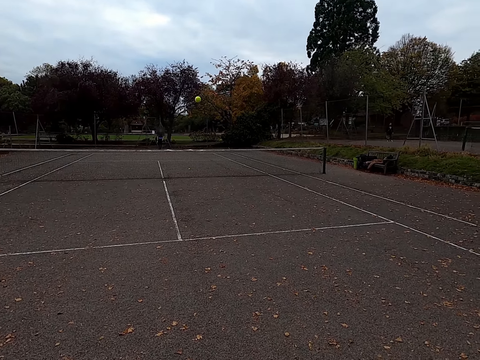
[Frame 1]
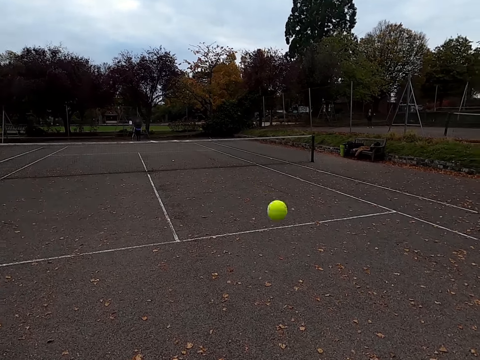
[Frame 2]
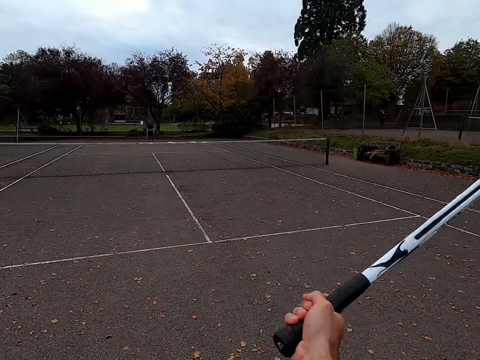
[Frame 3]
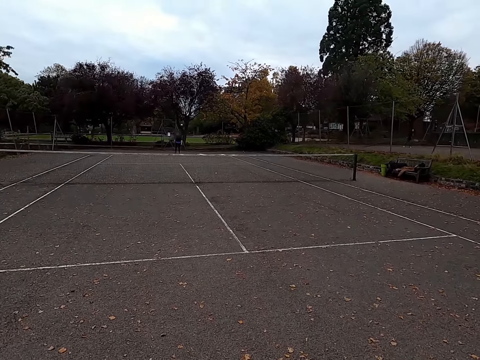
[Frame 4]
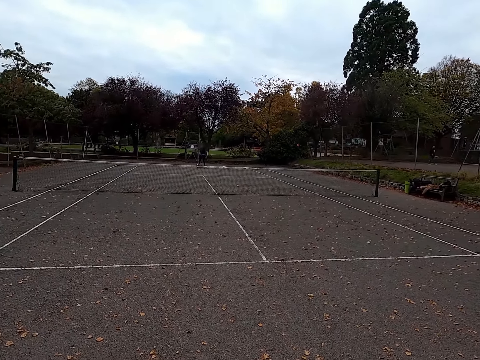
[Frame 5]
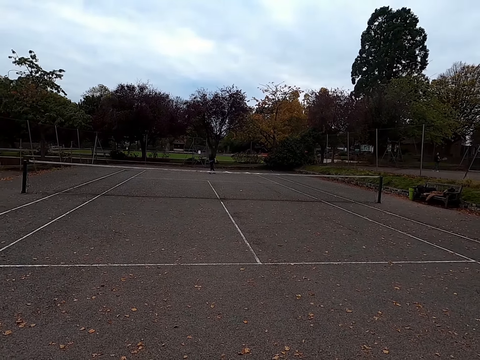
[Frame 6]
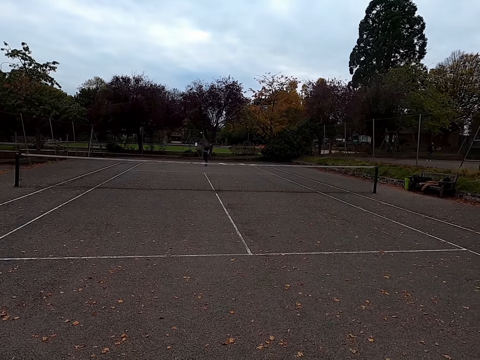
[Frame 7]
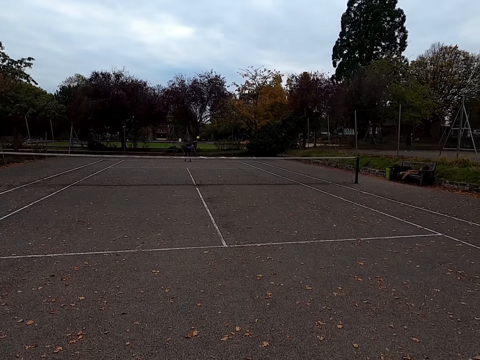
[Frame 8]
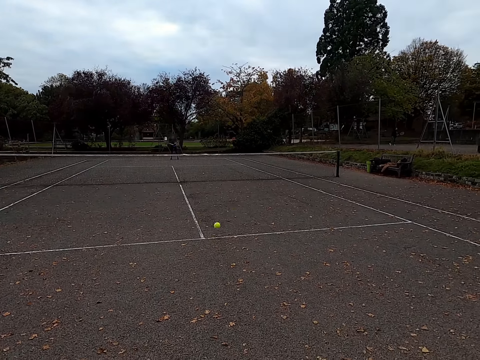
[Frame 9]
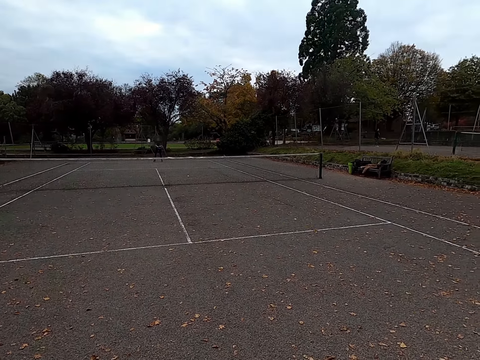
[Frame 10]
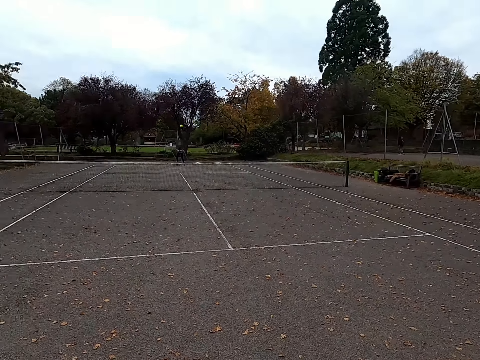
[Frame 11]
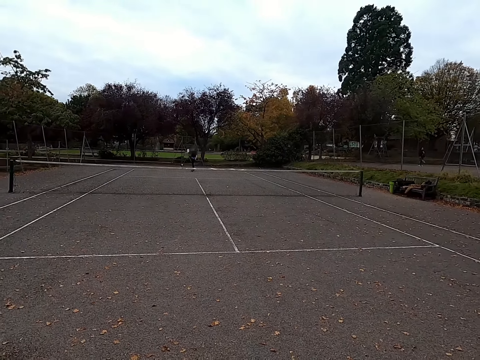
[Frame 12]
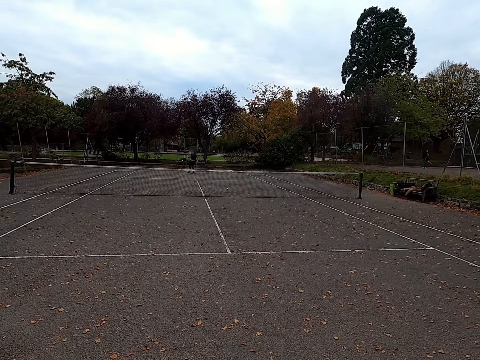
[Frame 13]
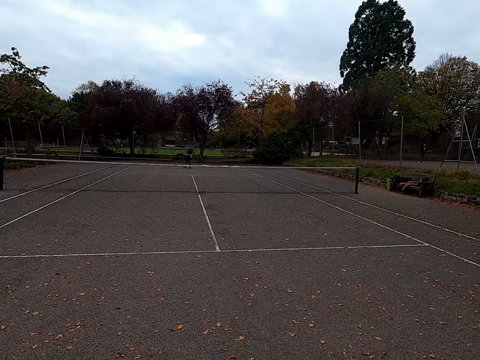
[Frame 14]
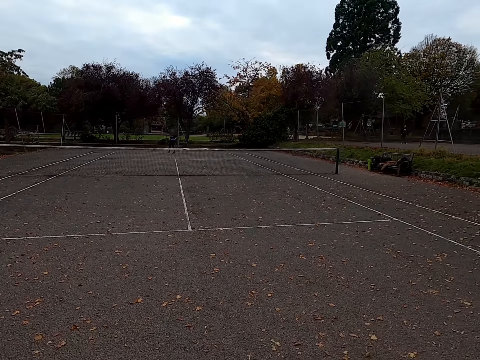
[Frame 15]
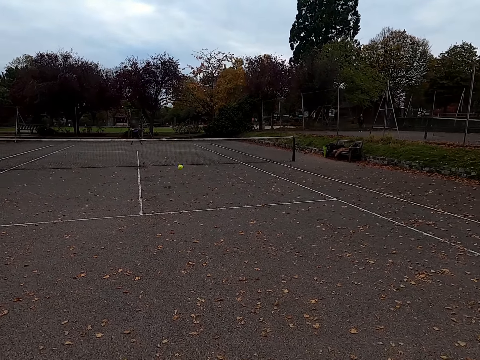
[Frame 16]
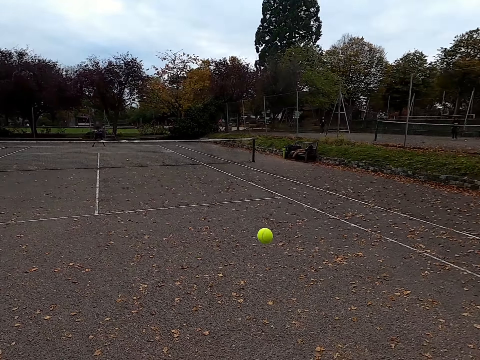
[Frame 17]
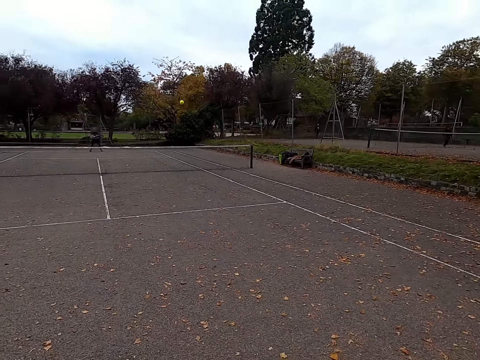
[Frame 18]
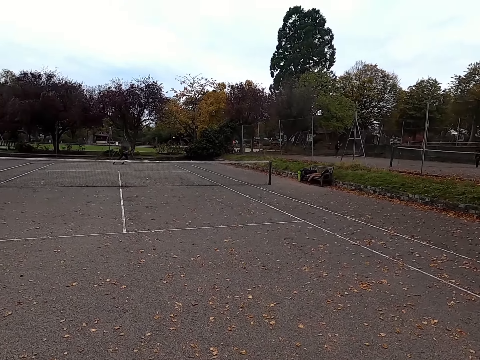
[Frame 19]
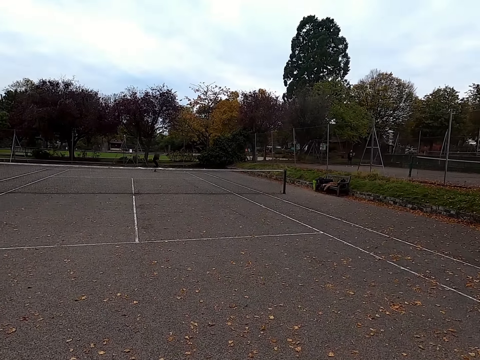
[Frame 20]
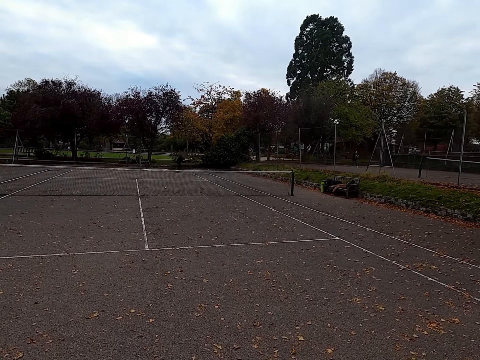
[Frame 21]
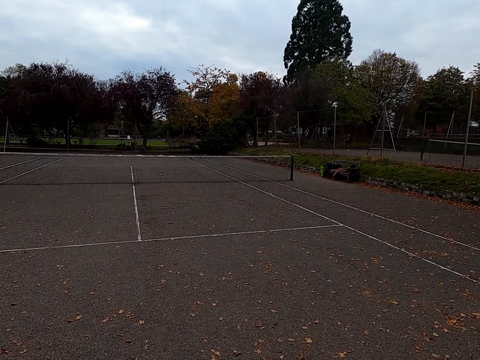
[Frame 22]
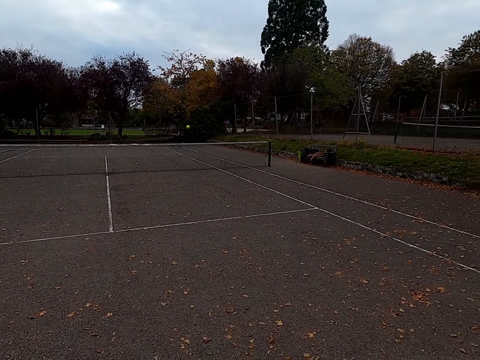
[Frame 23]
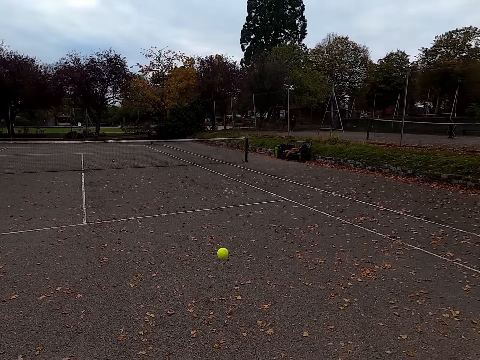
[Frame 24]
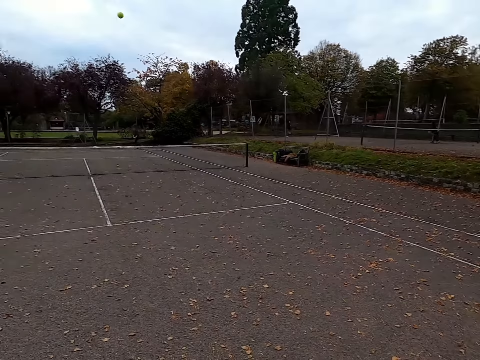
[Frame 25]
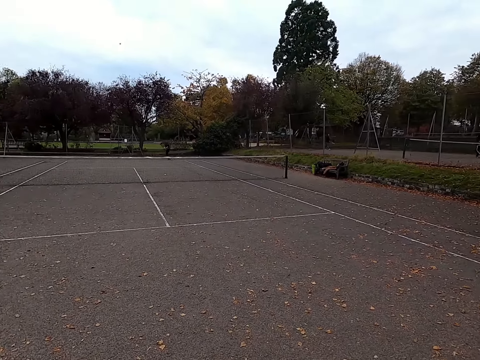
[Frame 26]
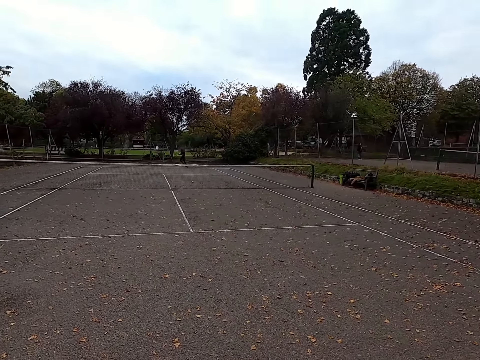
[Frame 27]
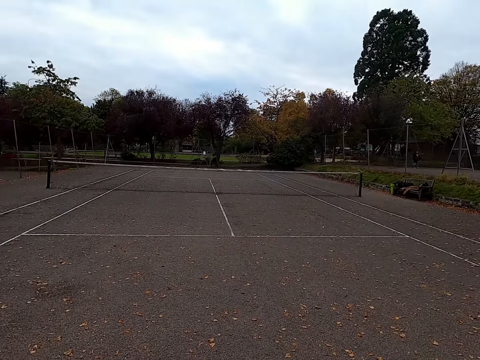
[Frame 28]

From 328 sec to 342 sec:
The camera wearer hits the tennis ball with a racquet. They look at the field. A woman hits the tennis ball with a racquet. The camera wearer hits the tennis ball with a racquet. They look at the field. The woman hits the tennis ball with a racquet. The camera wearer hits the tennis ball with a racquet. They look at the field. The woman hits the tennis ball with a racquet. The camera wearer hits the tennis ball with a racquet. They look at the field.

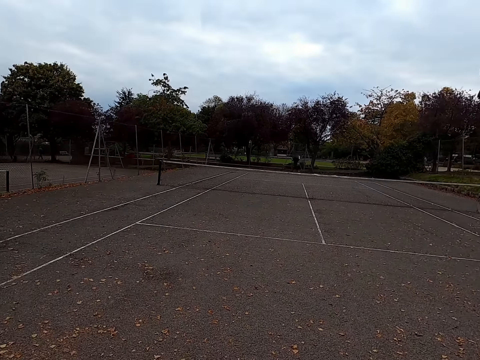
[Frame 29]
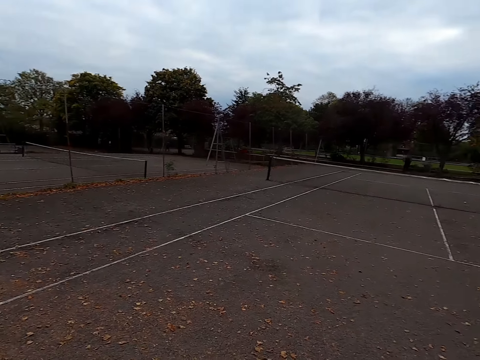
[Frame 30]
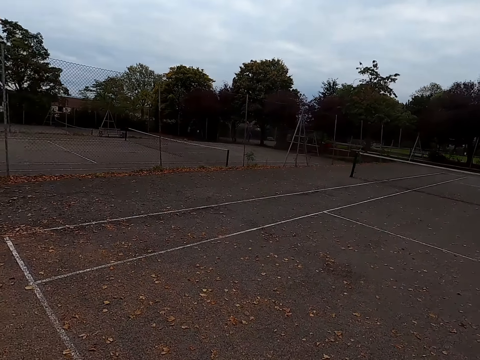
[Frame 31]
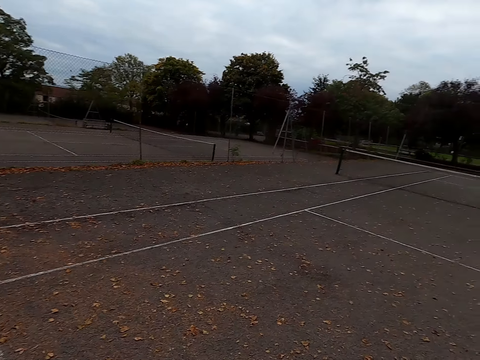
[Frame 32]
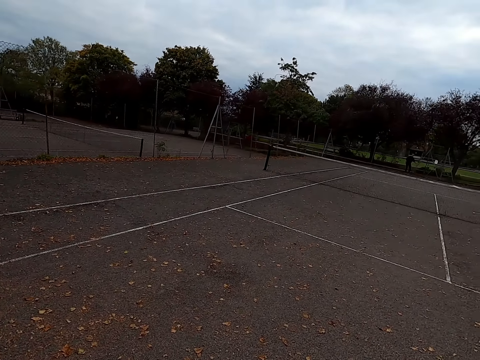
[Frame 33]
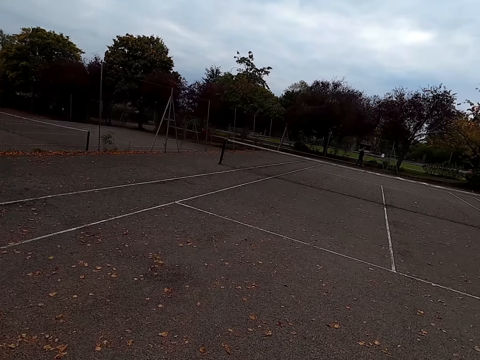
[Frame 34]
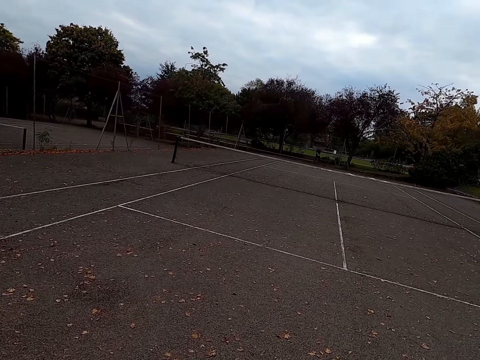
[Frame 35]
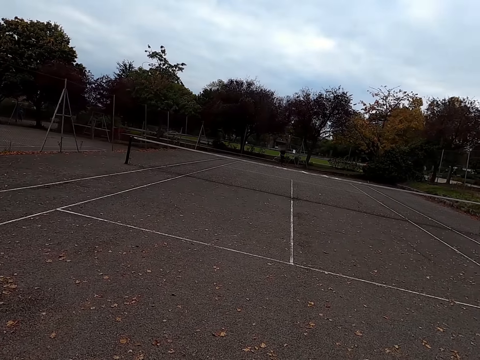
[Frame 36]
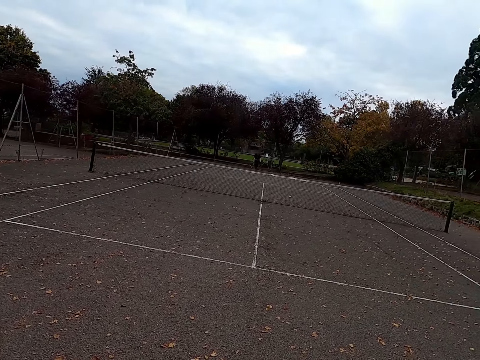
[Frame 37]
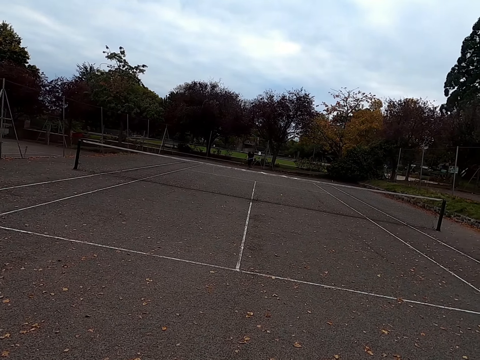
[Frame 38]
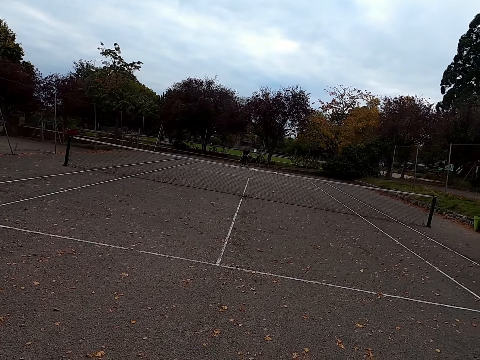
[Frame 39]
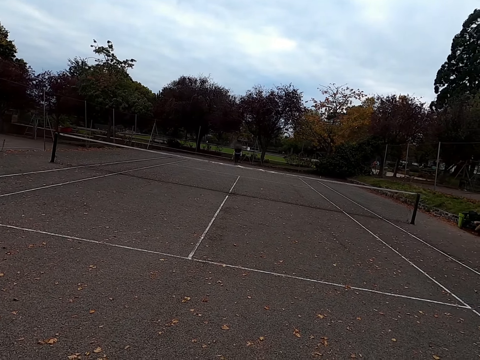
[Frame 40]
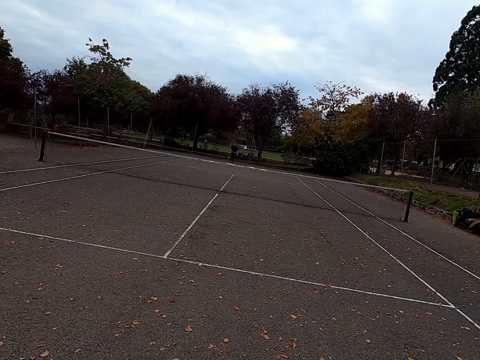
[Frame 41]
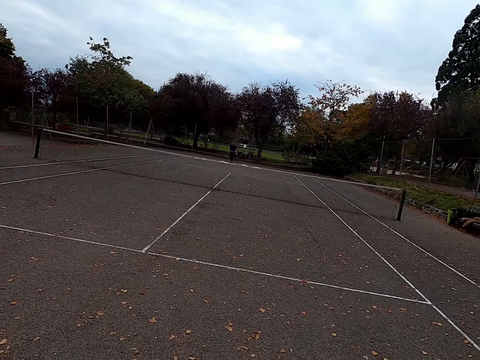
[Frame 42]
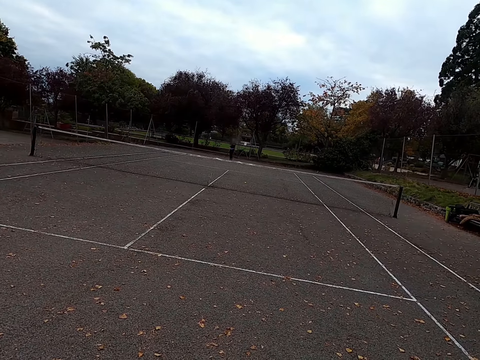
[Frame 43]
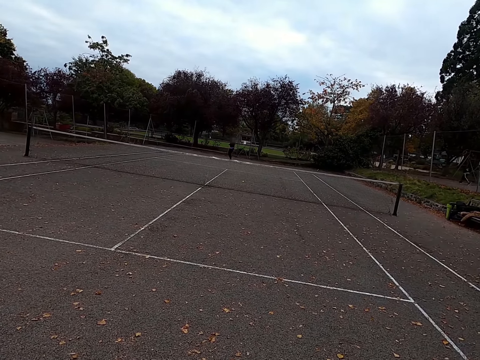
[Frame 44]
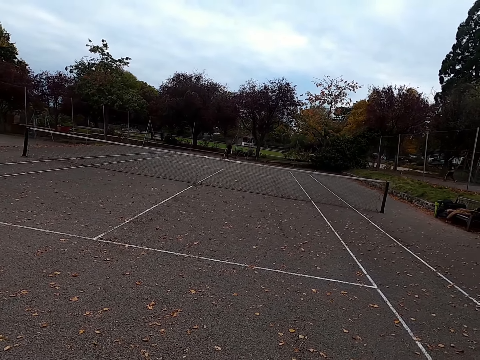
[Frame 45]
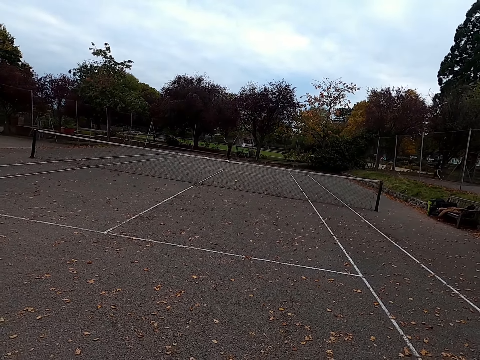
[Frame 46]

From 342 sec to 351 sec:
The camera wearer looks around the tennis court.

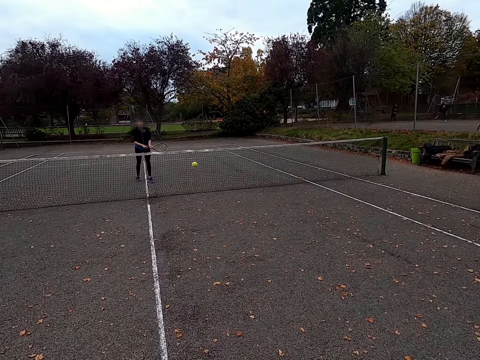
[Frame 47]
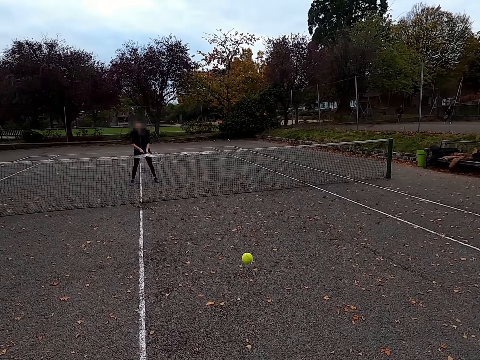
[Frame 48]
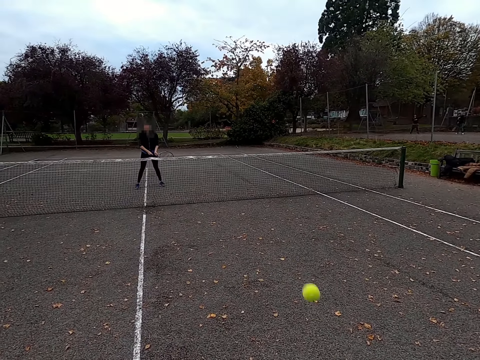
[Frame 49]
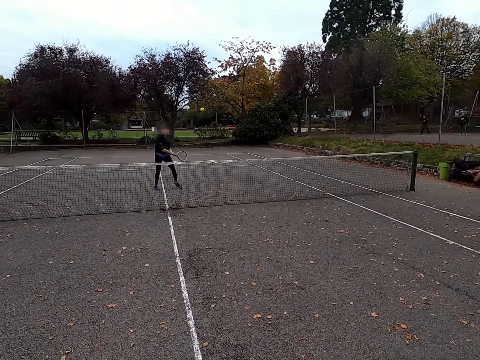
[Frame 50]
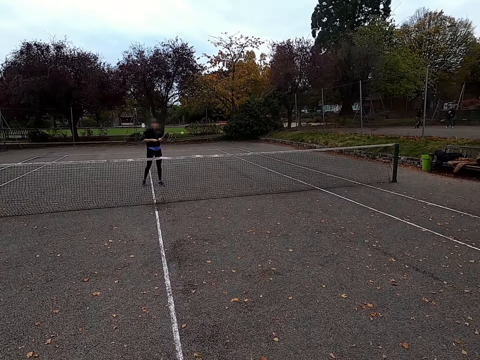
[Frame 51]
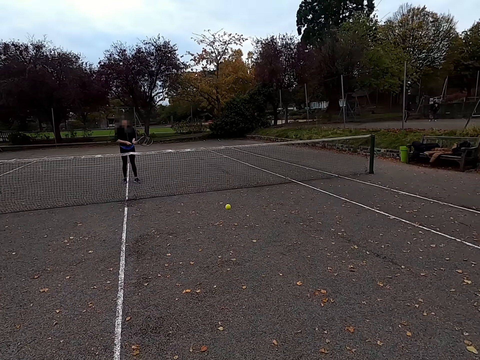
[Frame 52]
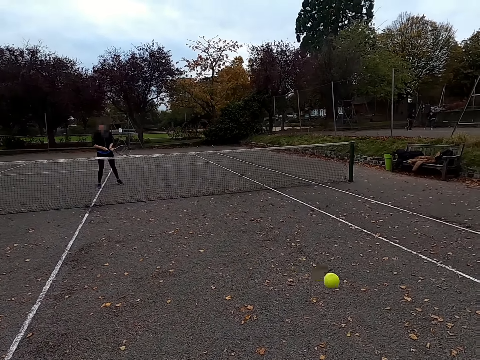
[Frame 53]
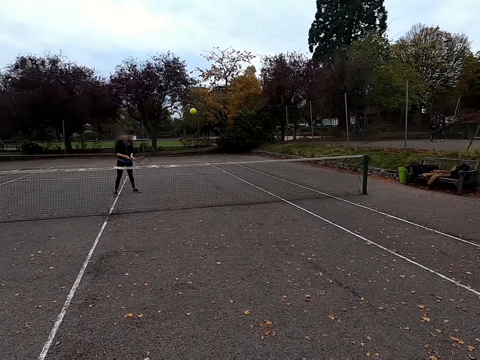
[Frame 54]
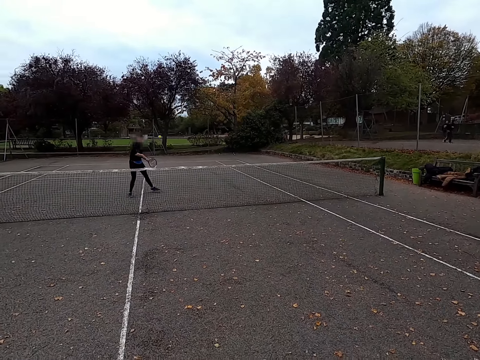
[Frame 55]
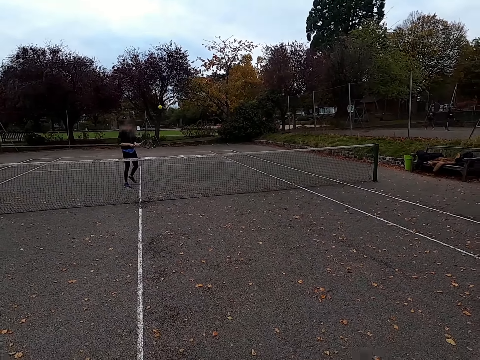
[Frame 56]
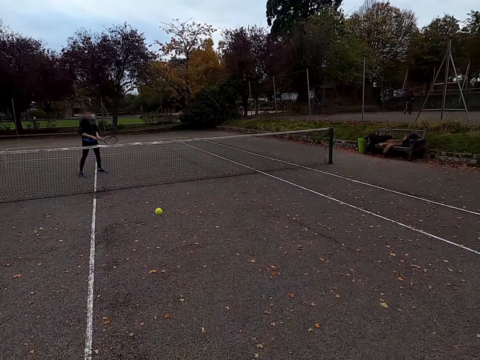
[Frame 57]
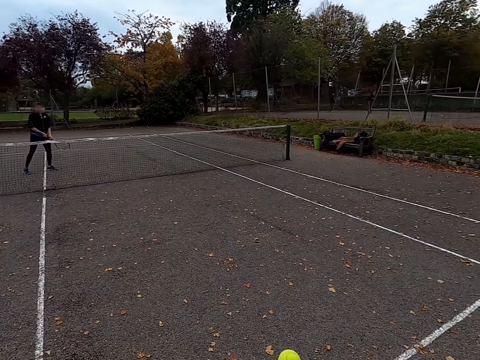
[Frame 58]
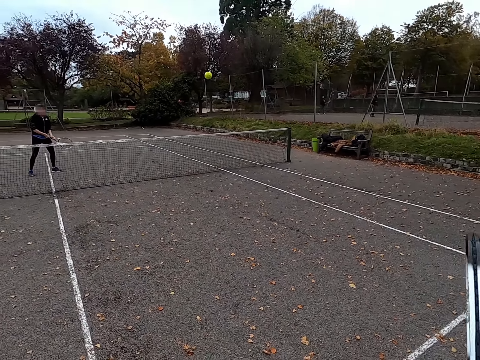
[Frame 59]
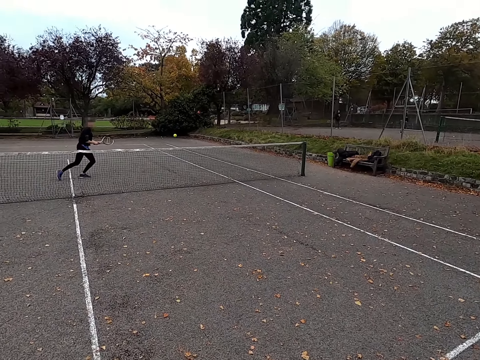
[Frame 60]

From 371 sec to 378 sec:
A woman hits the tennis ball with a racquet. The camera wearer hits the tennis ball with a racquet. The woman hits the tennis ball with the racquet. The camera wearer hits the tennis ball with the racquet. The woman hits the tennis ball with the racquet. The camera wearer hits the tennis ball with the racquet.
